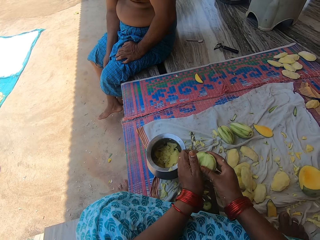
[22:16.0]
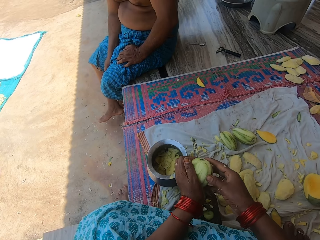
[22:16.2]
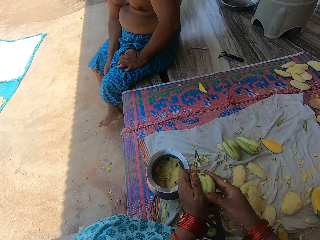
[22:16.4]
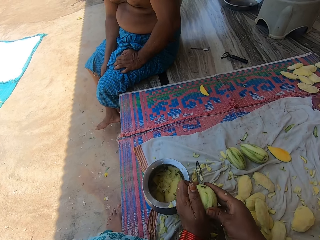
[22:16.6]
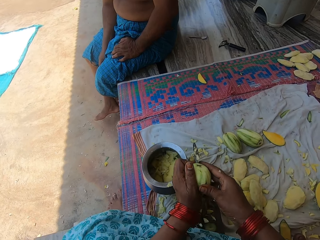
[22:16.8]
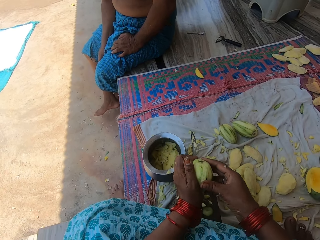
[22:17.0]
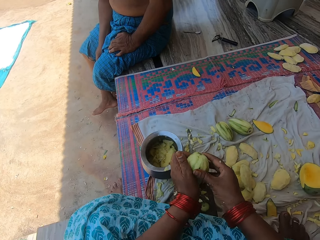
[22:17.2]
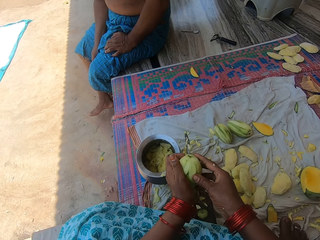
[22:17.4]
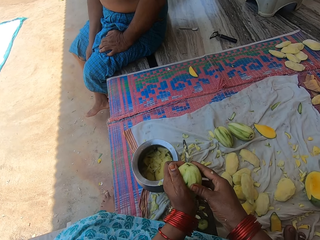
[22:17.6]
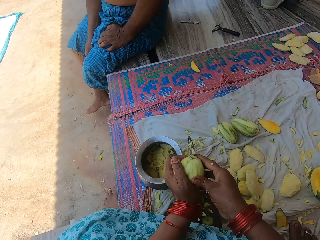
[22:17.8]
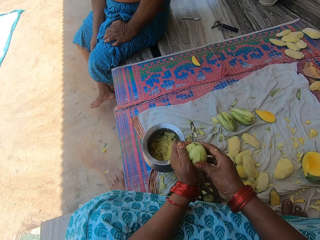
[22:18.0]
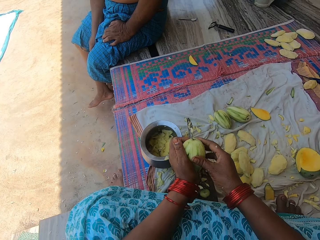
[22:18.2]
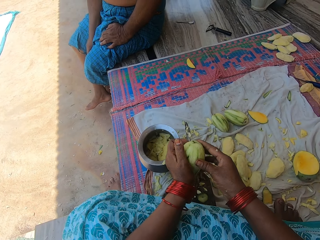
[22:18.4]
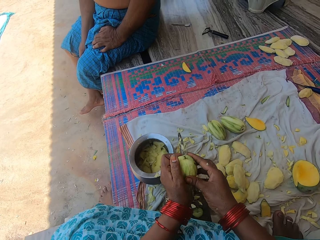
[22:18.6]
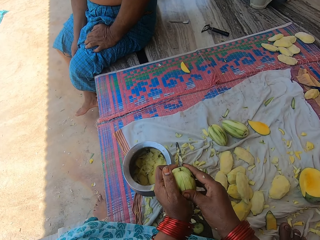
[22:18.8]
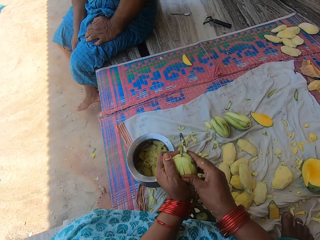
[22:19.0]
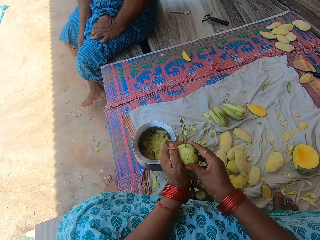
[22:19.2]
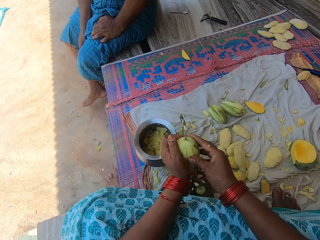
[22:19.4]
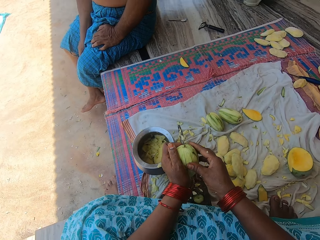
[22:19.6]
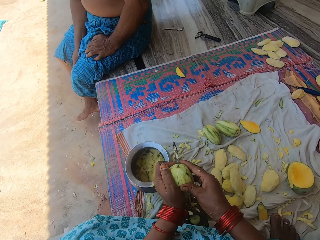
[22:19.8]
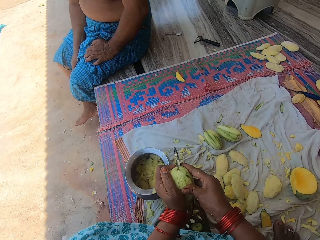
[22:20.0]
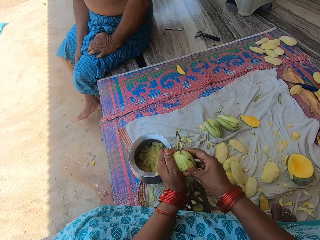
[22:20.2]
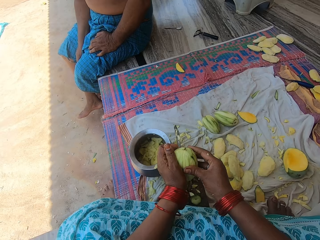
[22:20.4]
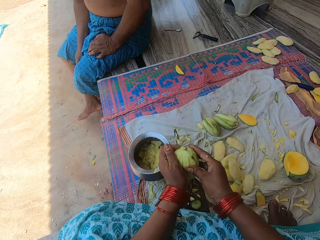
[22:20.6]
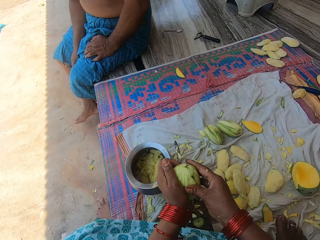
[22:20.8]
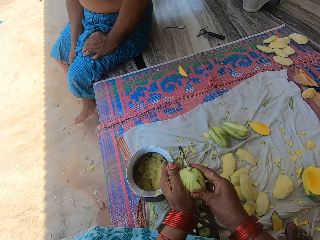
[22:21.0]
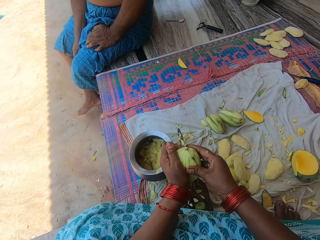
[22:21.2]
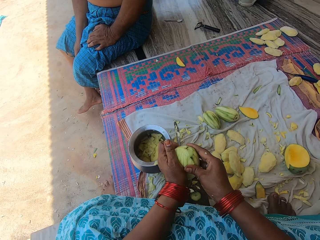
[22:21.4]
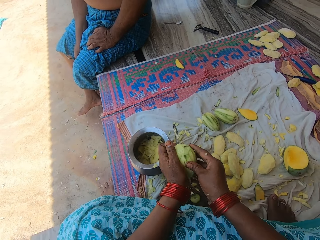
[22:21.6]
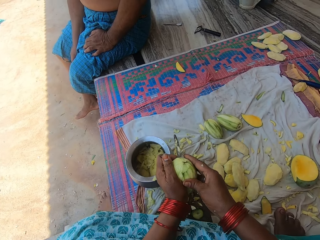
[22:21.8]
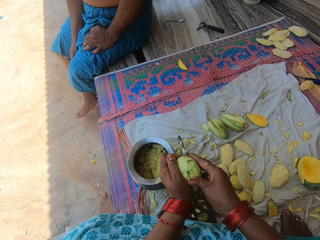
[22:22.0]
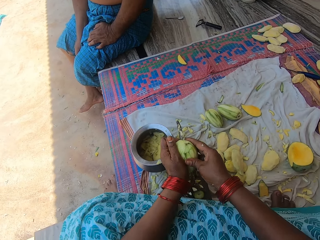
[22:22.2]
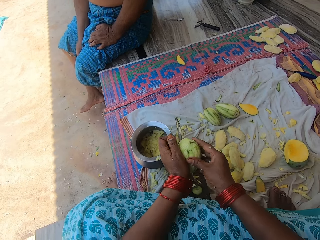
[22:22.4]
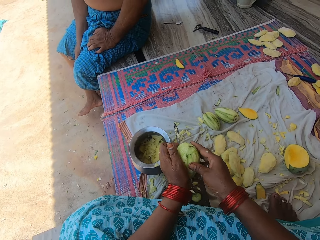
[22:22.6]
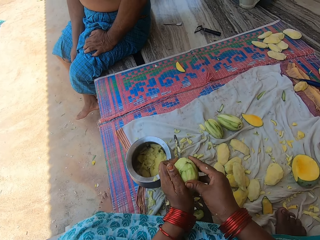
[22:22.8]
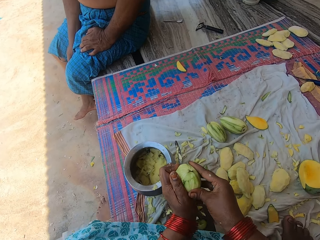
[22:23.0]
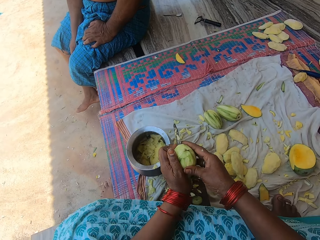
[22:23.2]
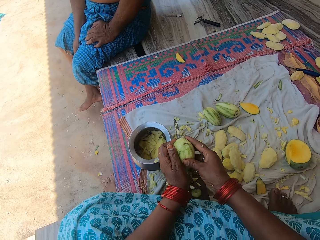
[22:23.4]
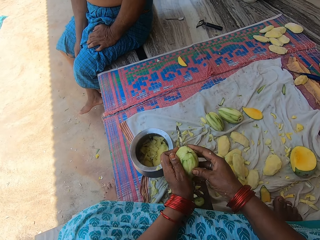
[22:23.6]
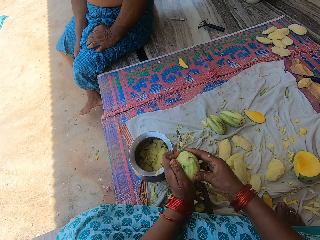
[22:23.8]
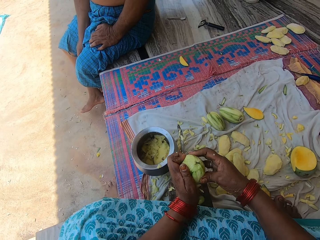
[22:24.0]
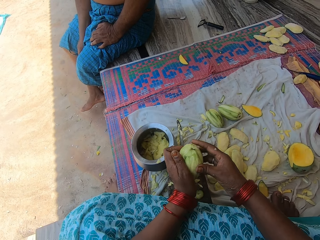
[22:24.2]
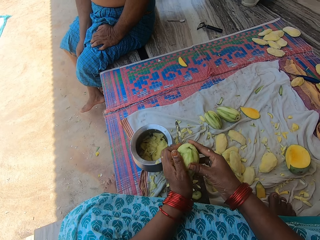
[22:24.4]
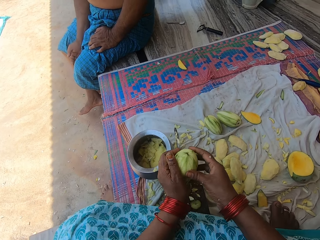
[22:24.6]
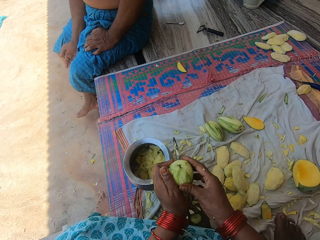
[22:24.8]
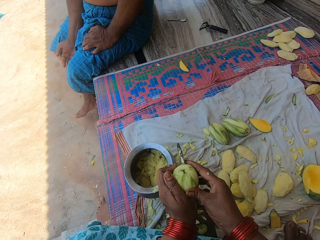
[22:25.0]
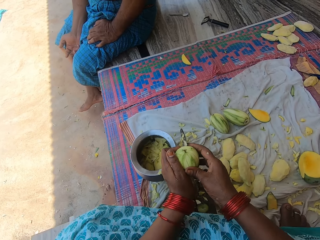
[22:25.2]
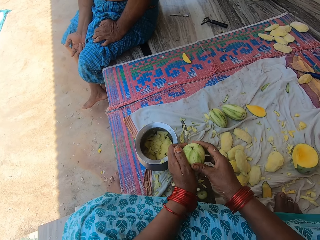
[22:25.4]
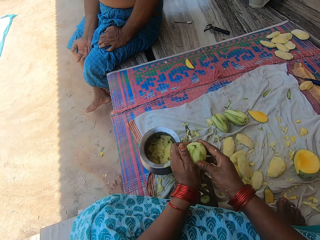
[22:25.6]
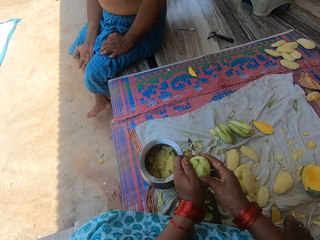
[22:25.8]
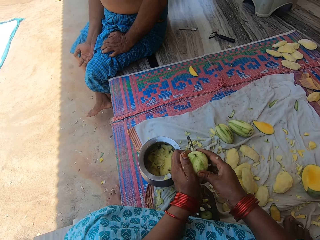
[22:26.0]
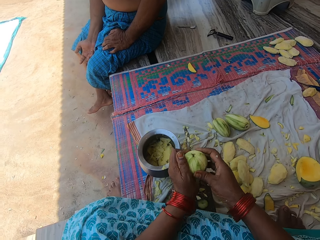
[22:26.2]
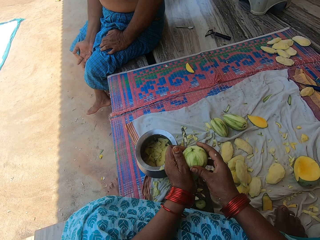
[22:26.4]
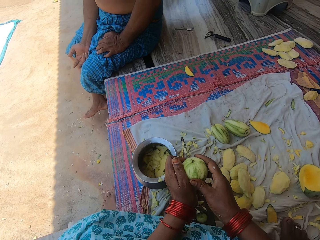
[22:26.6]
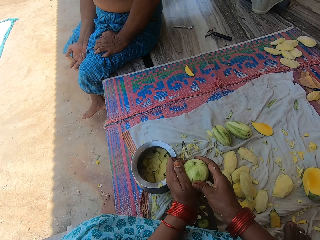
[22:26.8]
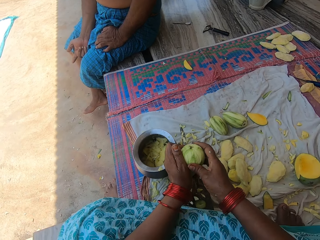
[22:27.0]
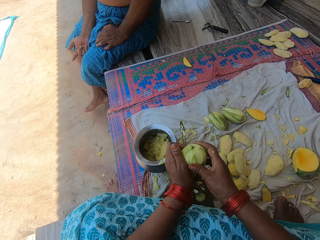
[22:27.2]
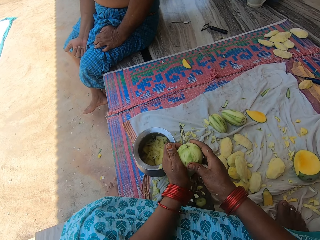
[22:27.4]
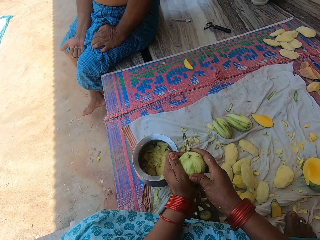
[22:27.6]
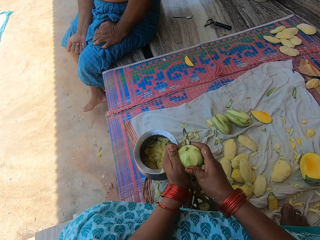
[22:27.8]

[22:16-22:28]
The camera wearer converses with a man.

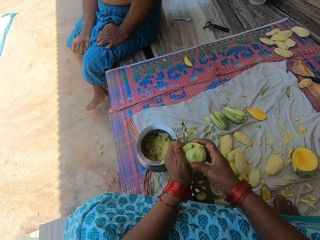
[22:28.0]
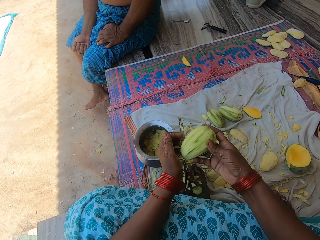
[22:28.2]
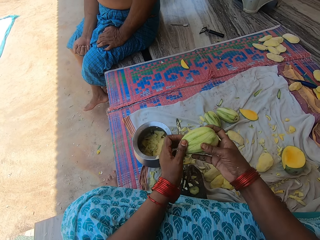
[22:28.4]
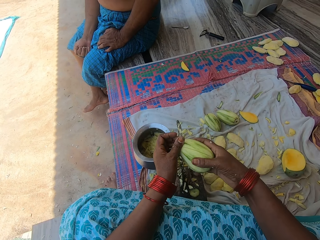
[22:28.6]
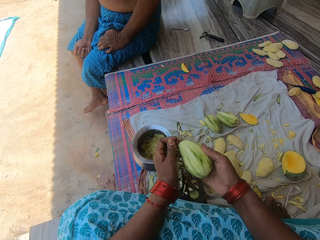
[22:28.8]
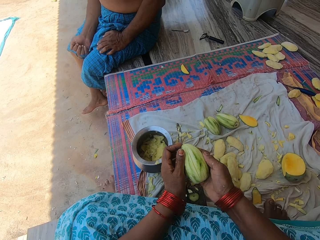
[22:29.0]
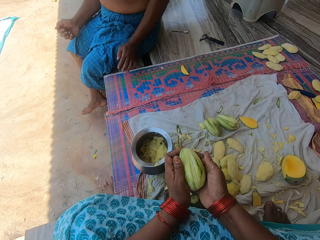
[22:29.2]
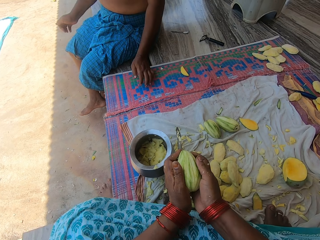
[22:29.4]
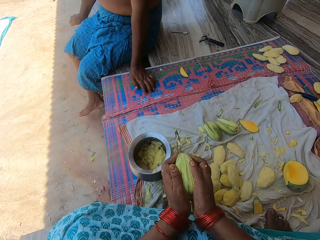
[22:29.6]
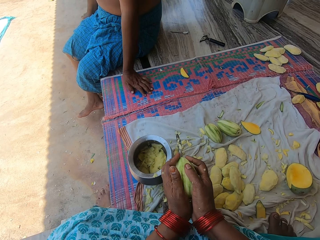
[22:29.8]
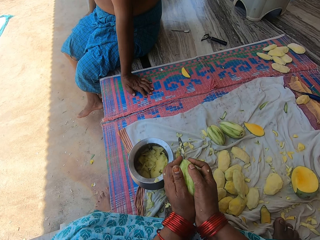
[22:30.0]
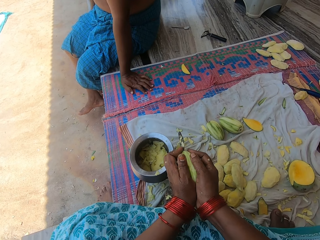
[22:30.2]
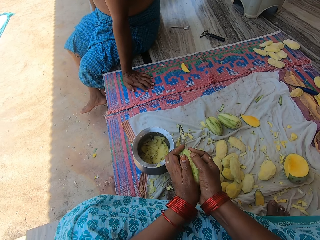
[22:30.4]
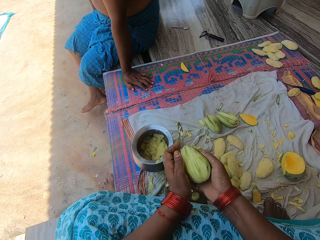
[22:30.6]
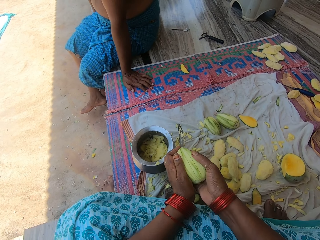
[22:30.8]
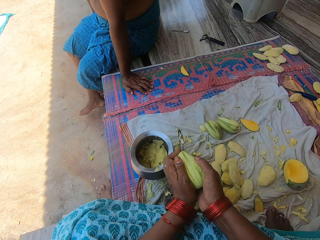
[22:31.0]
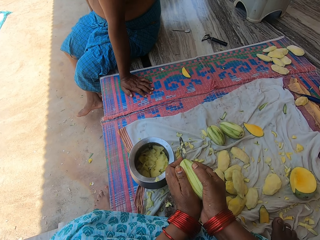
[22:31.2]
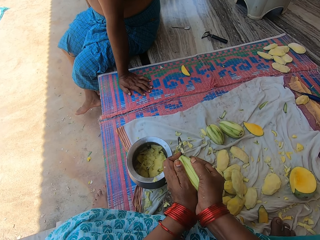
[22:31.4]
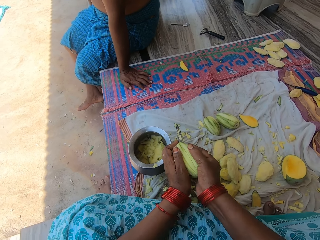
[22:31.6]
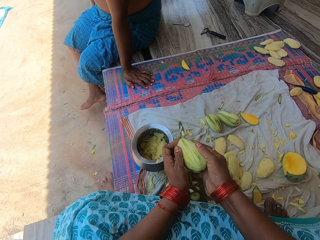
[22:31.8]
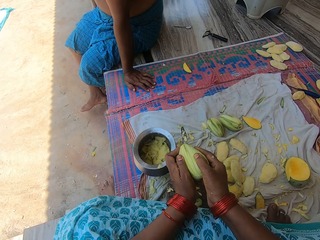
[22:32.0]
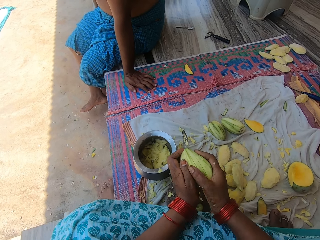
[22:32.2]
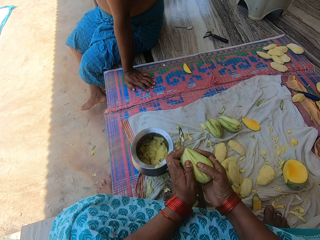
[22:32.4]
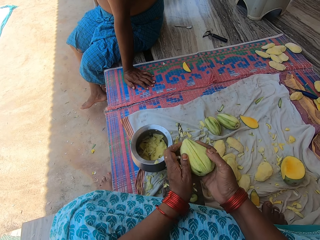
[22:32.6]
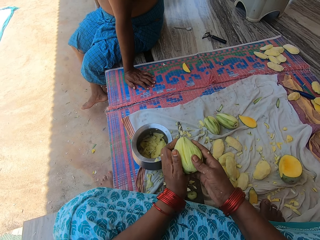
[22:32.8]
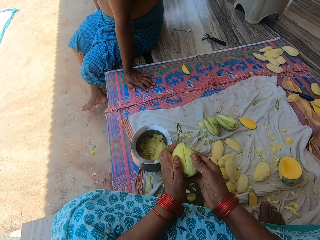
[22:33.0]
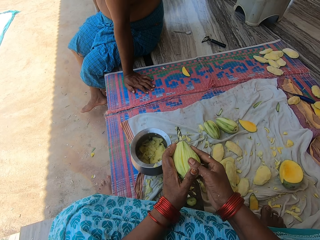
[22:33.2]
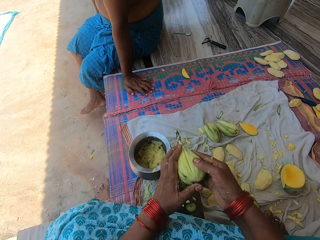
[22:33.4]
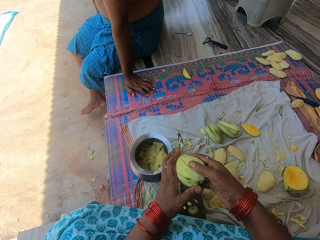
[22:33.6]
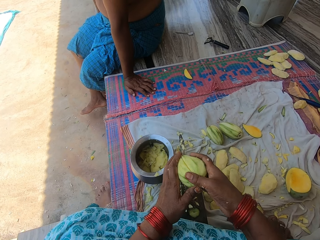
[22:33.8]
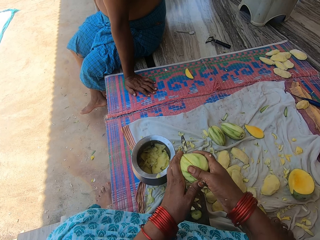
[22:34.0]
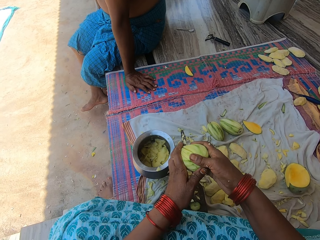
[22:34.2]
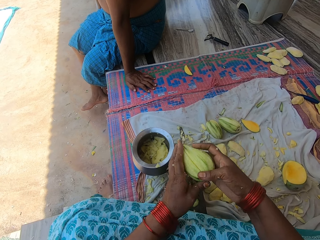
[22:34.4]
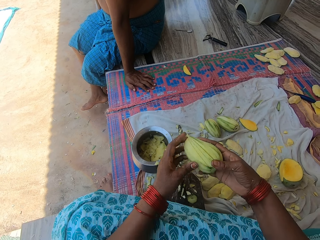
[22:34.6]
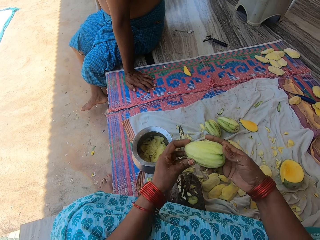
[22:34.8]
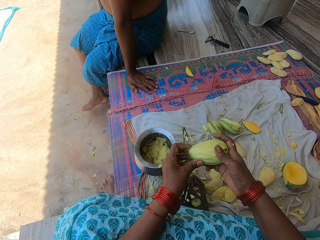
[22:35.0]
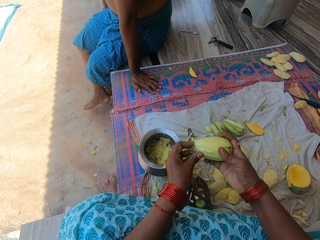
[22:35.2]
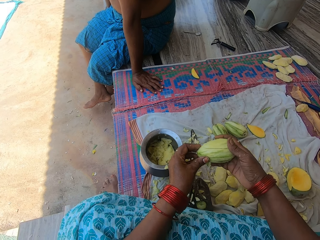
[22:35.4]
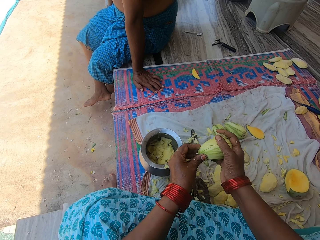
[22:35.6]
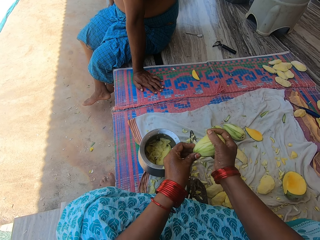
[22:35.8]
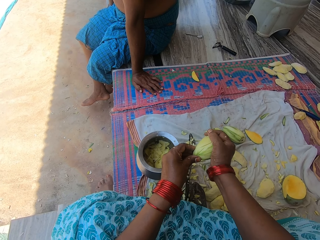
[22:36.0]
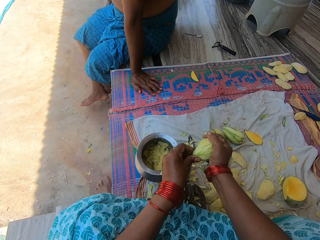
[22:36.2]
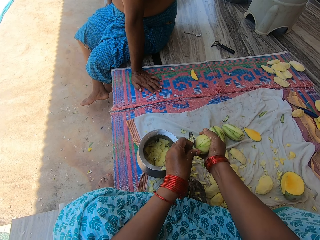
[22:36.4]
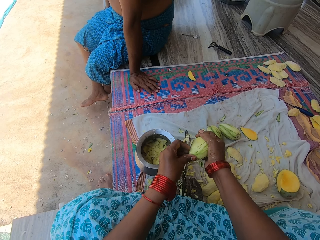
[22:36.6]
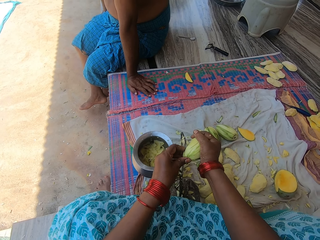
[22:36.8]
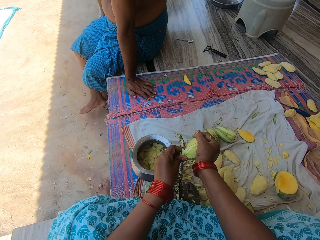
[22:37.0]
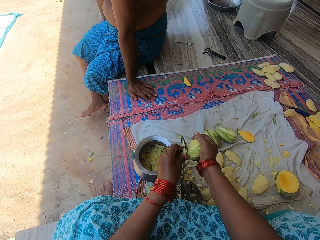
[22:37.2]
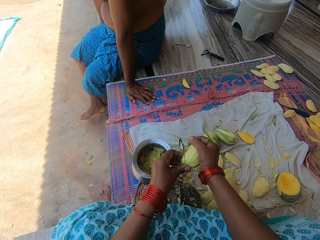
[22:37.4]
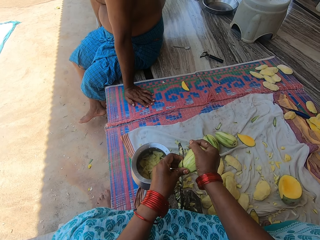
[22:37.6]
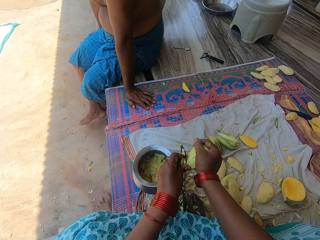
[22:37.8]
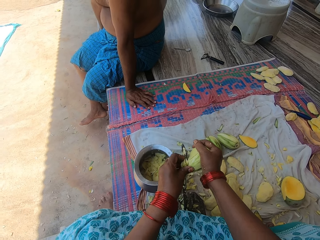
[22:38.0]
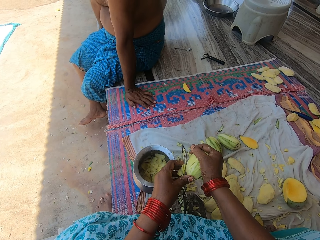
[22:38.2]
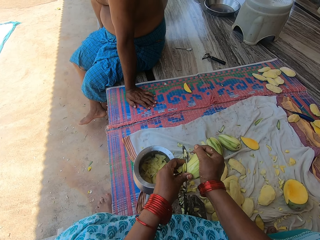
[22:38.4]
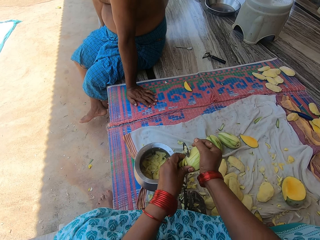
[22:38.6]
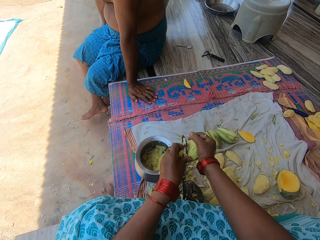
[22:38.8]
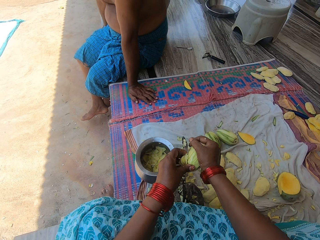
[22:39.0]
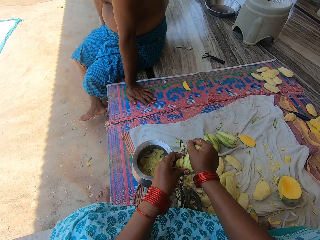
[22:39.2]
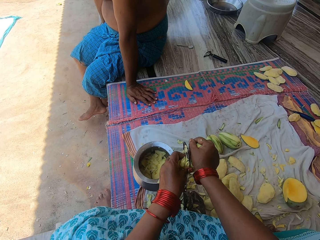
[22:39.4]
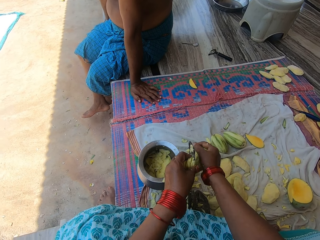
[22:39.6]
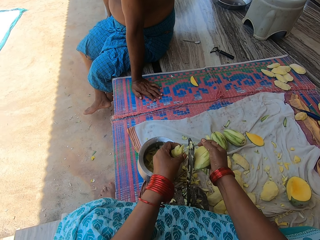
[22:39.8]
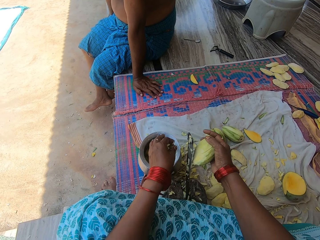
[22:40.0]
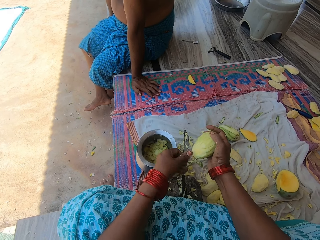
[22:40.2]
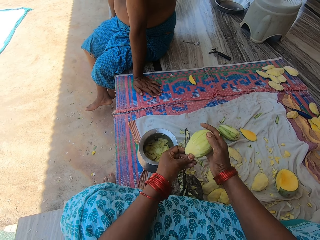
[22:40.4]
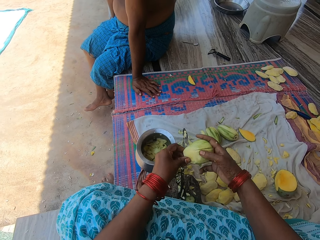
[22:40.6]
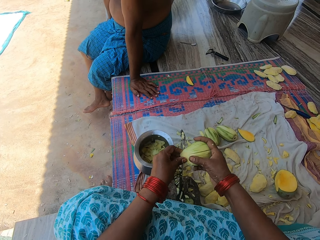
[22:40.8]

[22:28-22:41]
The camera wearer chops the mango with the knife on the knife stand. They put the mango pieces into the pot. They continue to cut the mango into pieces. They put the mango pieces into the pot.
